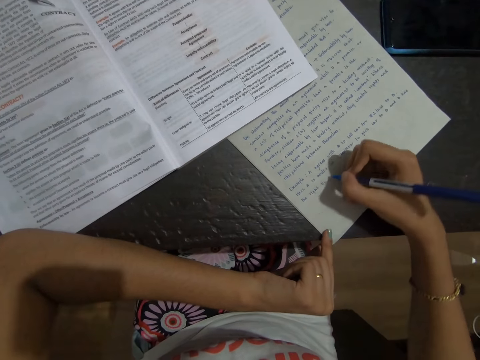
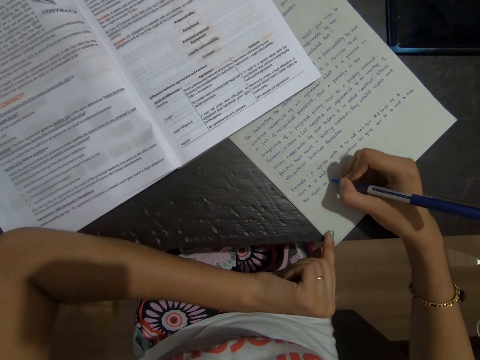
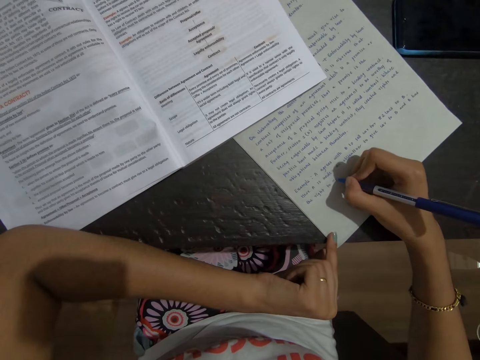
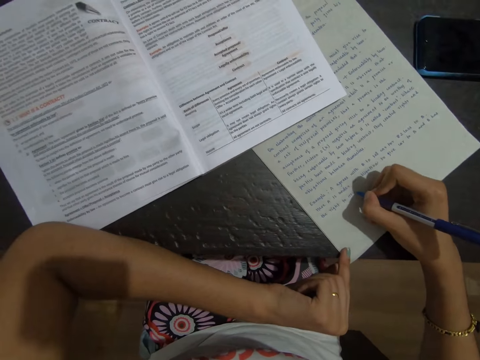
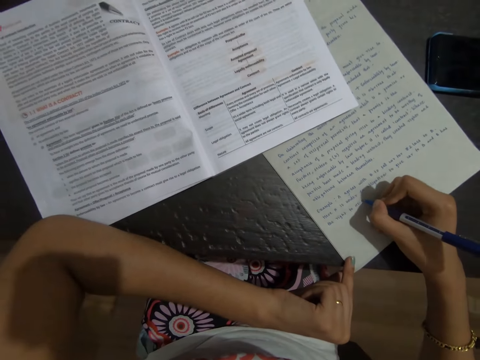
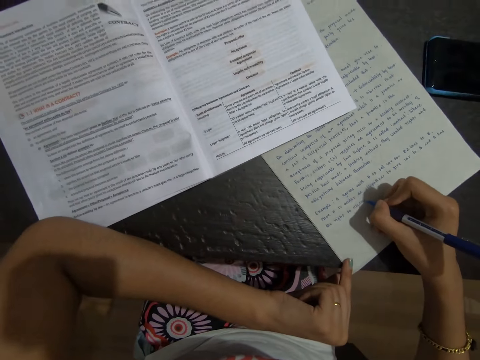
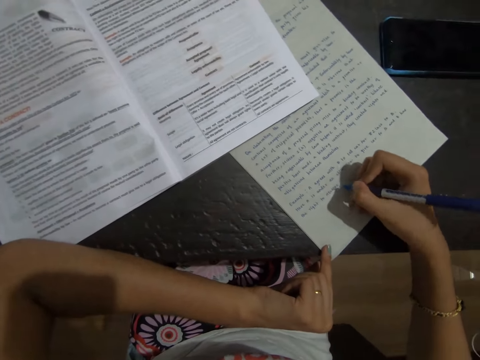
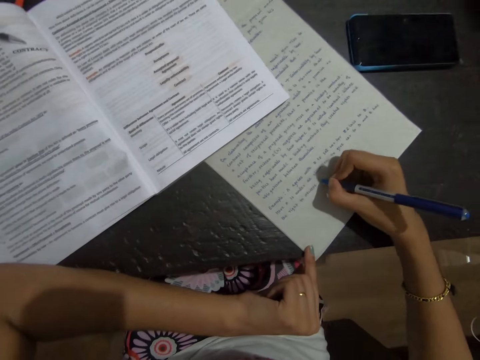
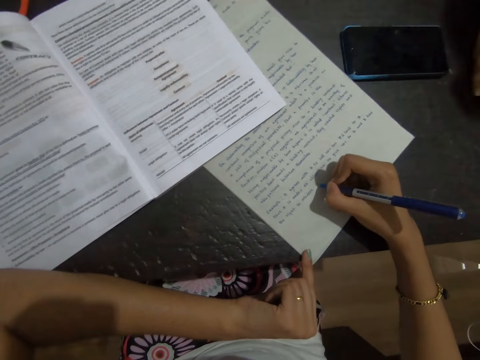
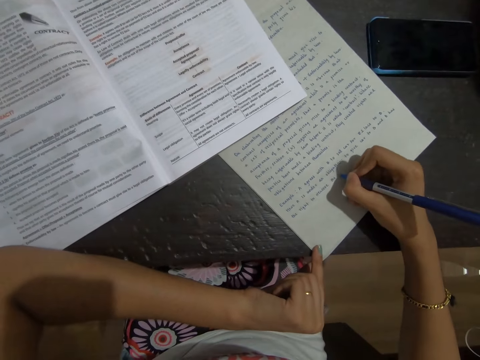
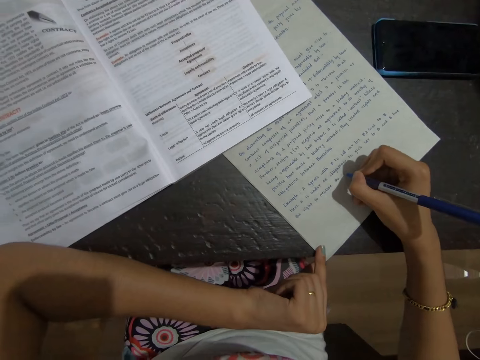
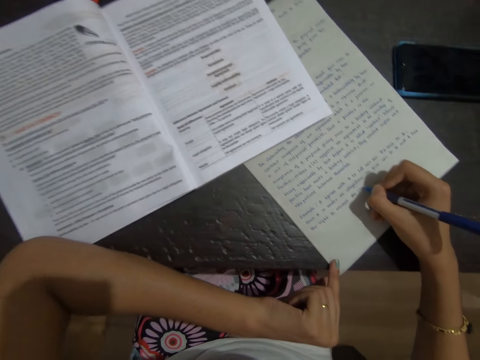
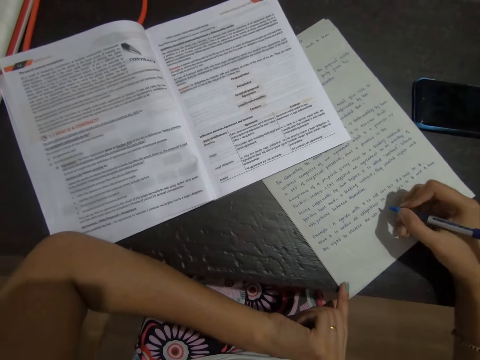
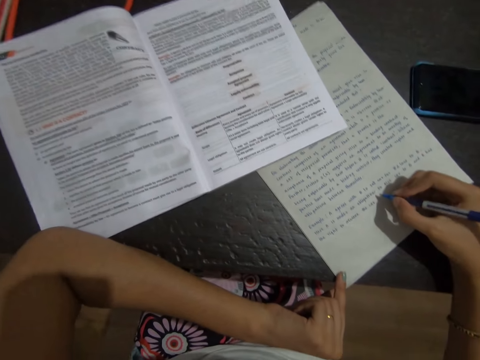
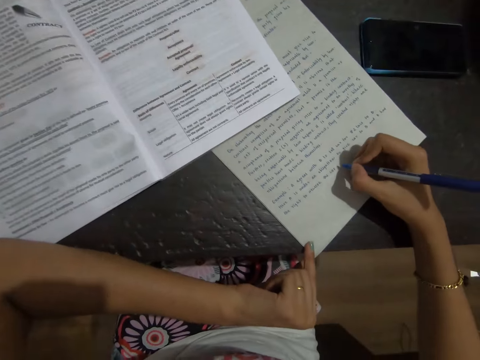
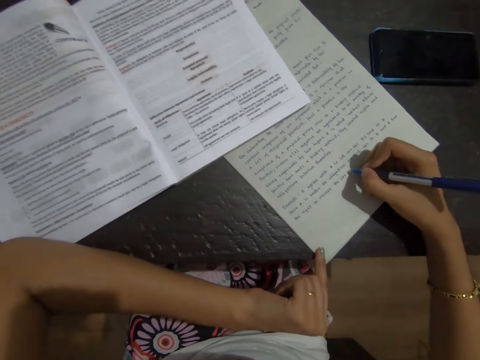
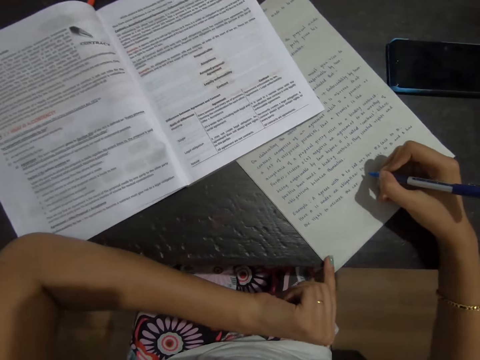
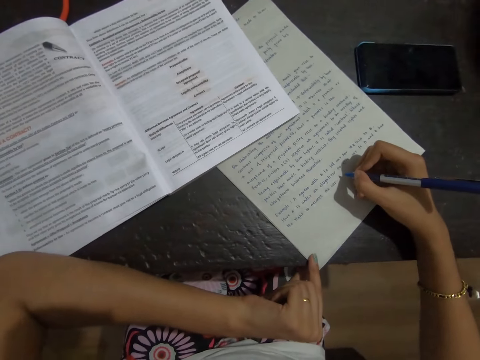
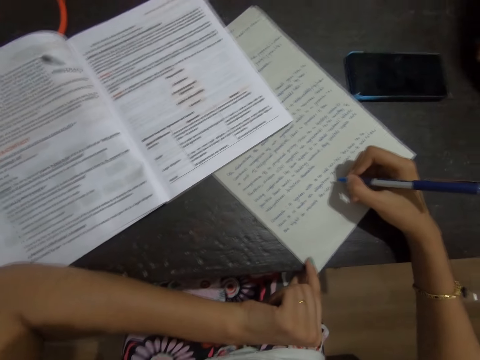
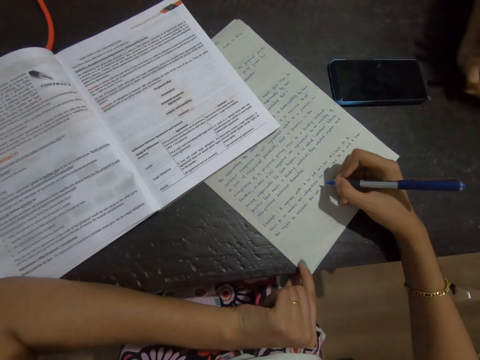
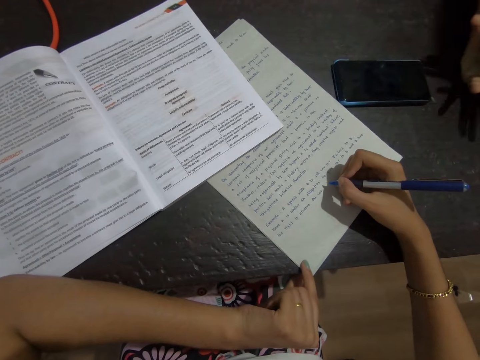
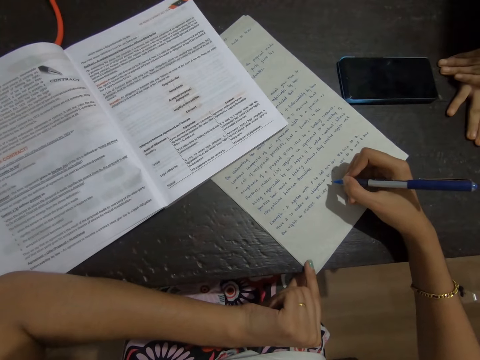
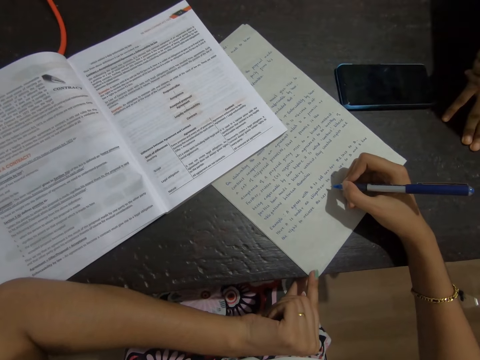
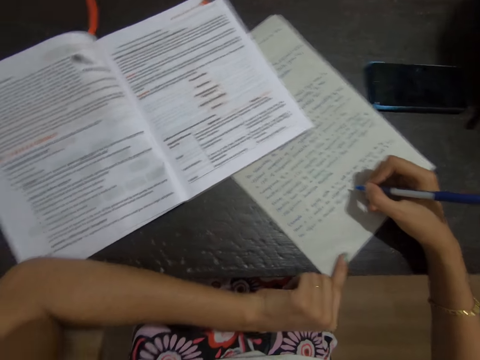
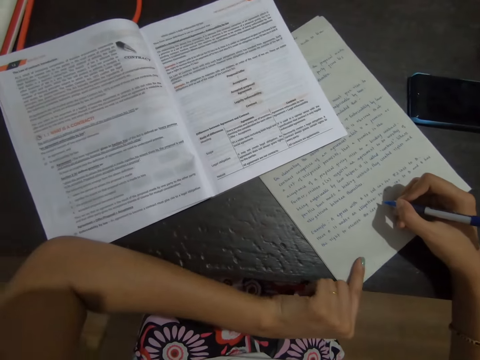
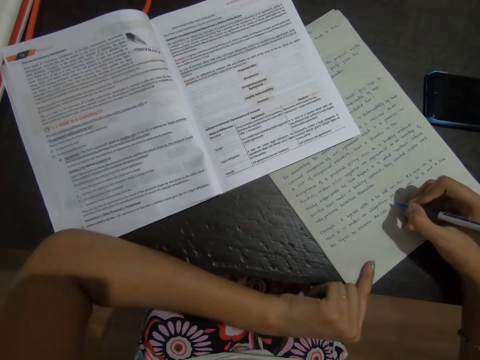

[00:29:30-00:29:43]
The camera wearer writes on paper with a pen. A lady talks to the camera wearer. The camera wearer writes on the paper with the pen. They look at the paper.

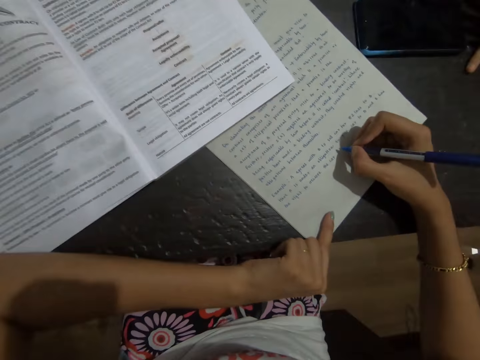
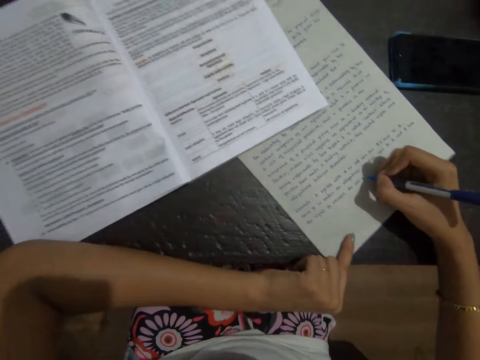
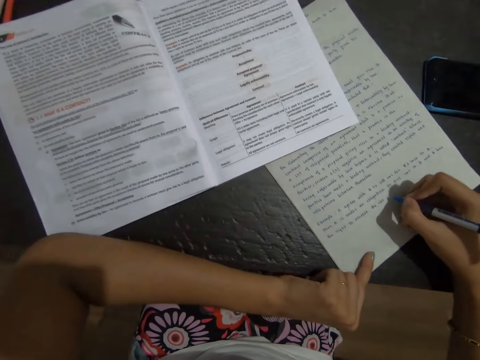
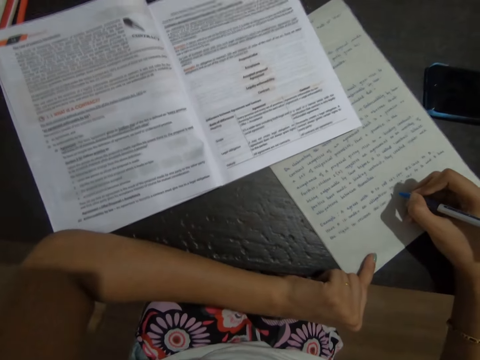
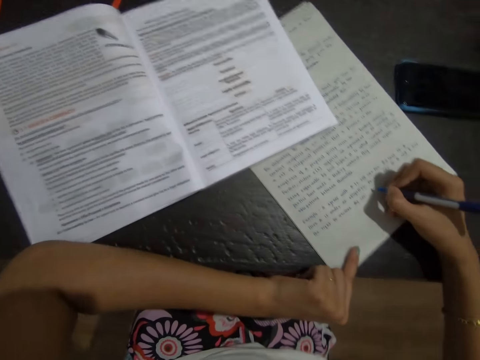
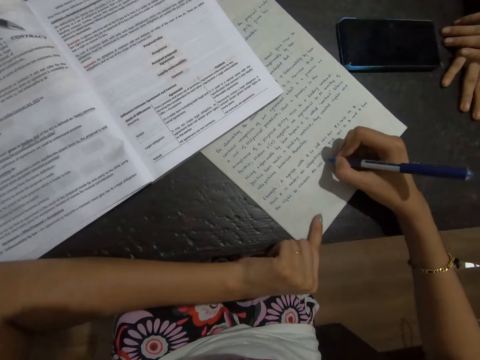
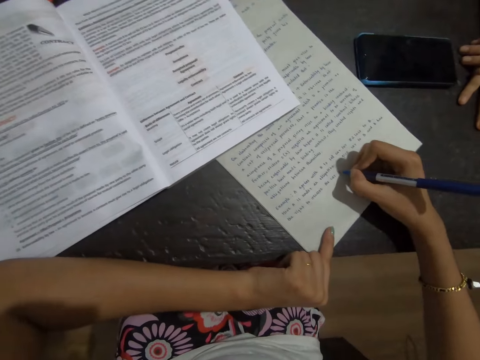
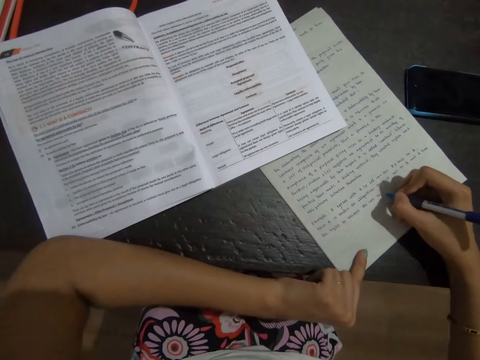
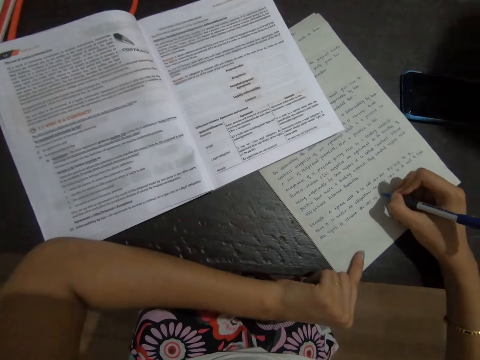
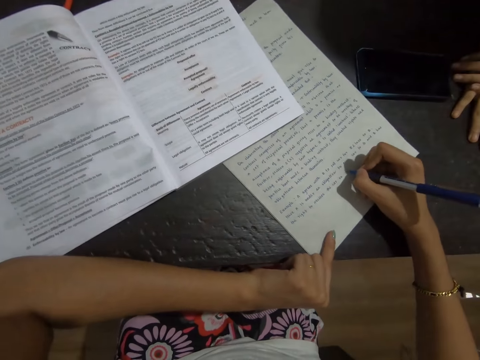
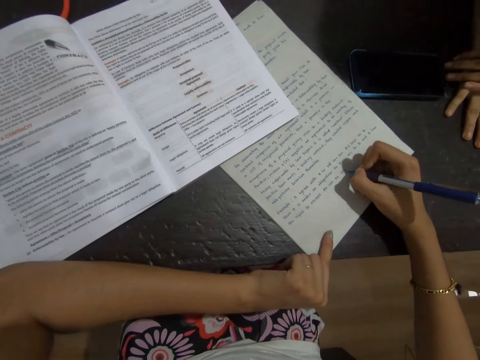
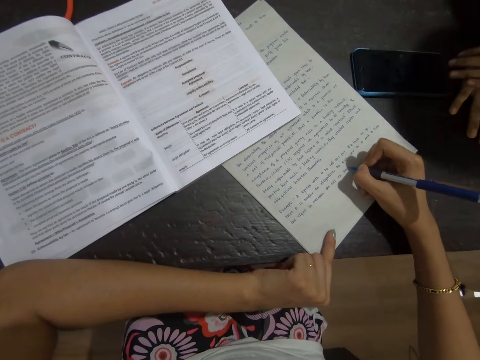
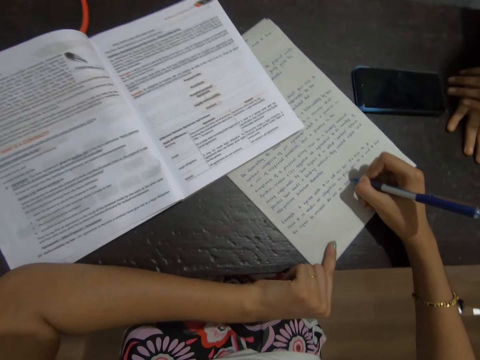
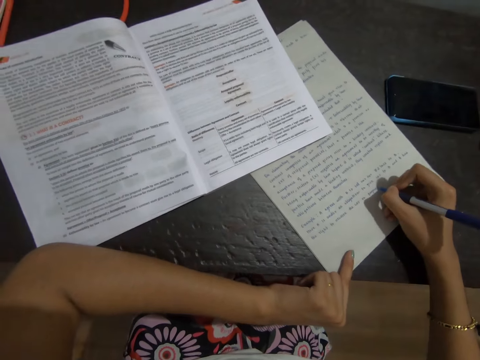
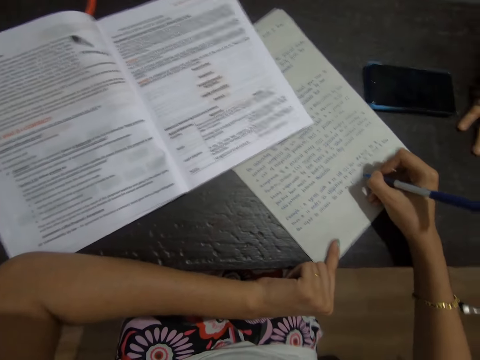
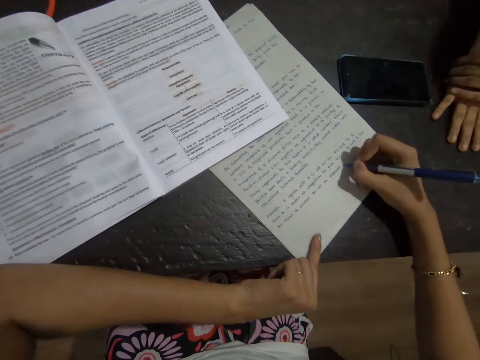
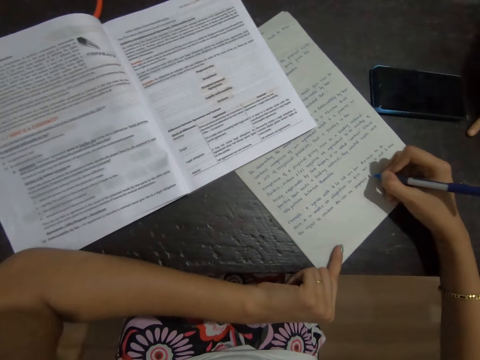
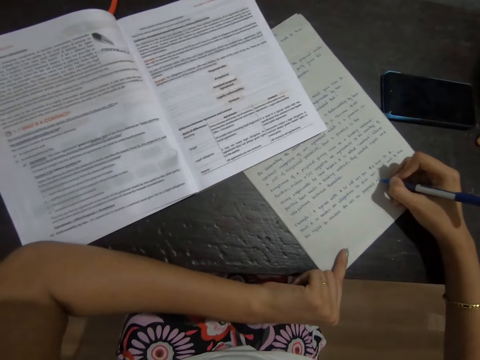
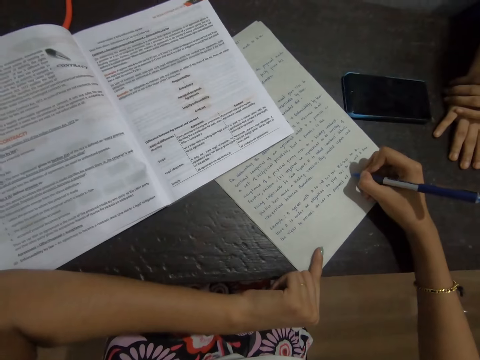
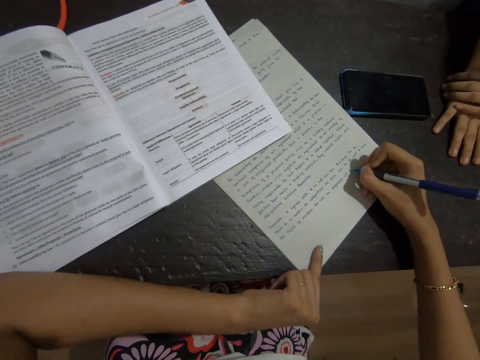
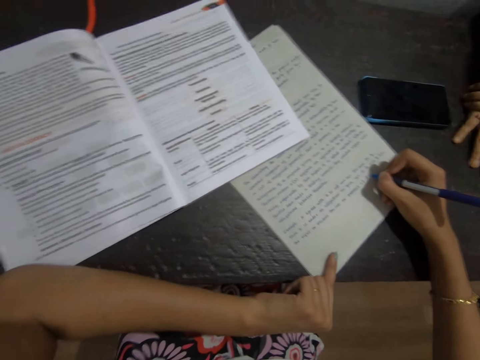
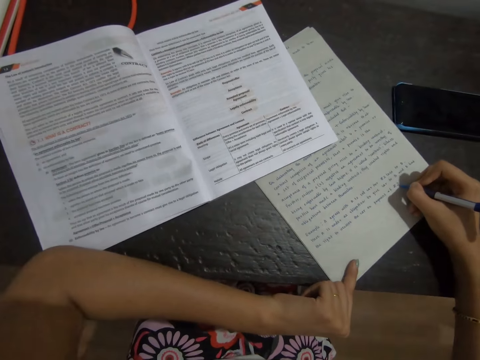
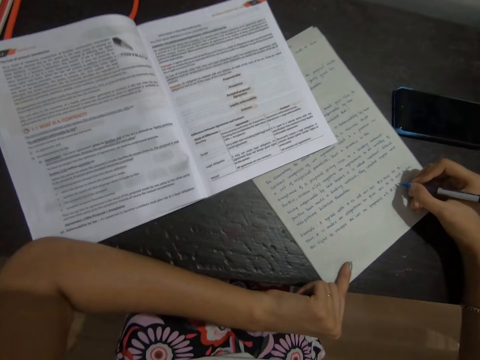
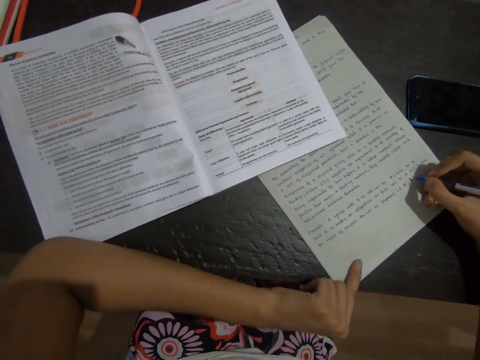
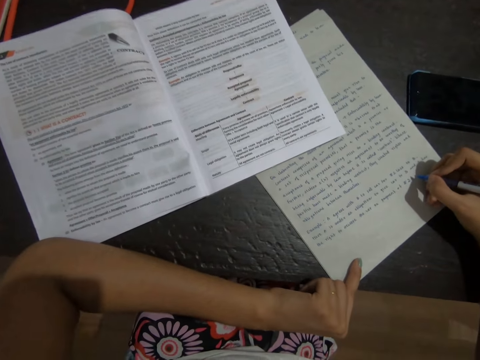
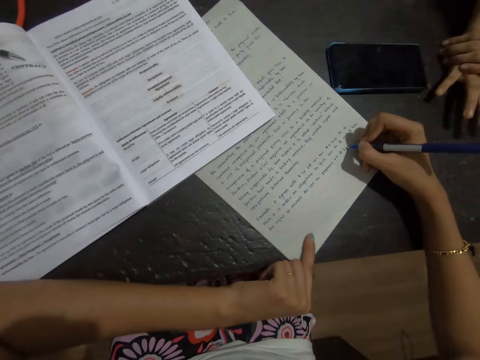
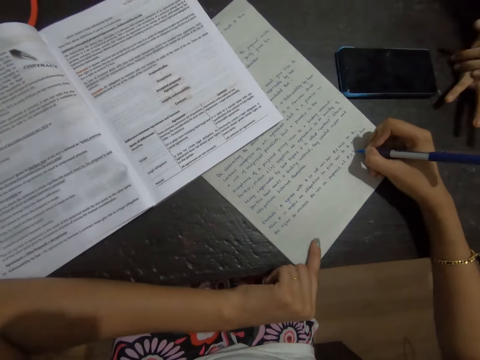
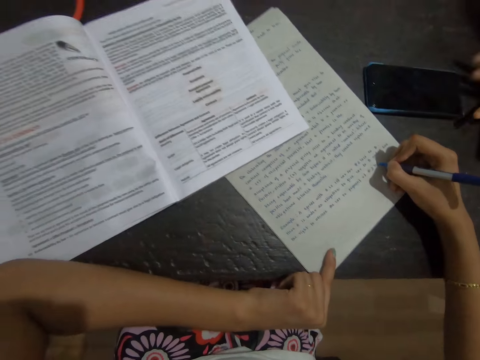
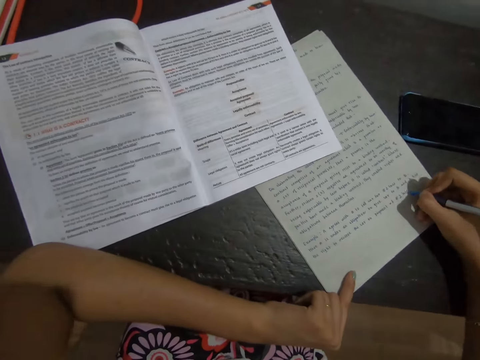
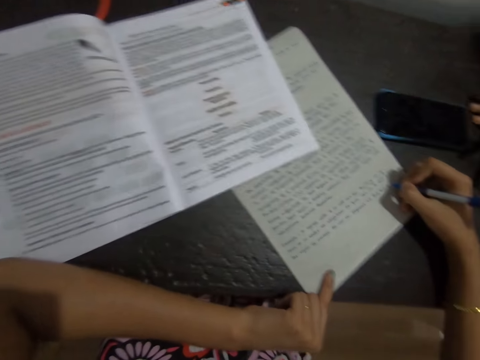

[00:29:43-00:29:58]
A lady talks to the camera wearer. The camera wearer writes on paper with a pen. The lady talks to the camera wearer. The camera wearer writes on the paper with the pen.
